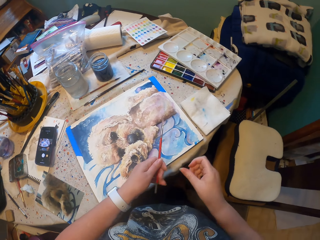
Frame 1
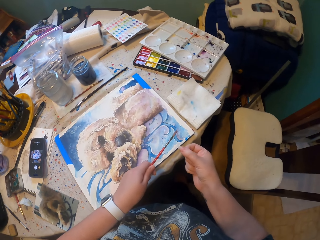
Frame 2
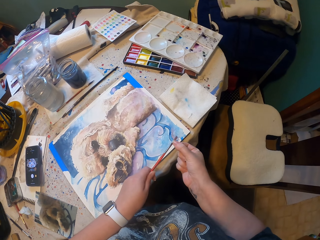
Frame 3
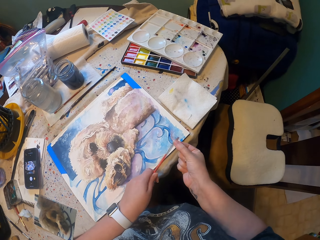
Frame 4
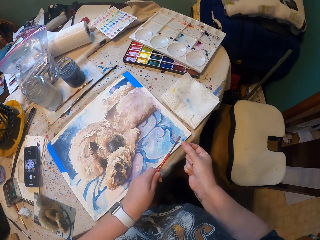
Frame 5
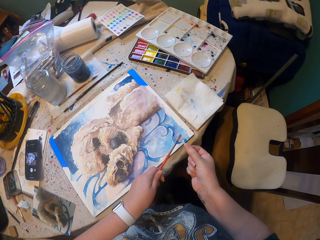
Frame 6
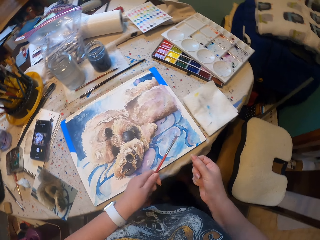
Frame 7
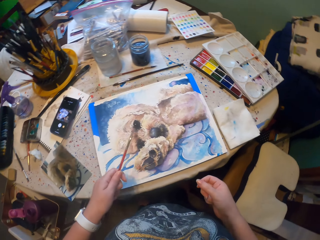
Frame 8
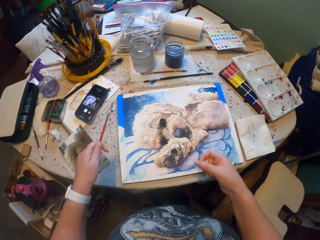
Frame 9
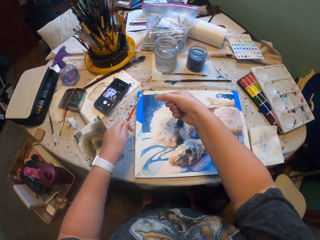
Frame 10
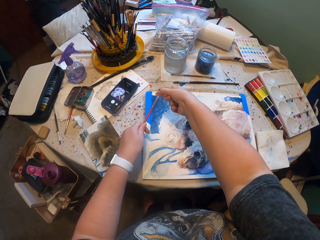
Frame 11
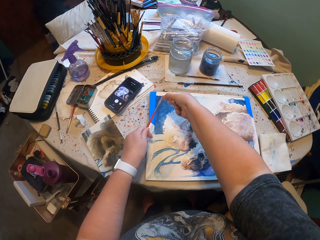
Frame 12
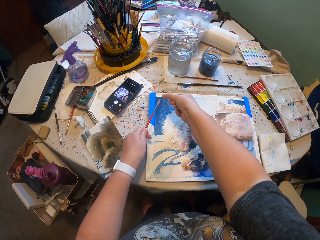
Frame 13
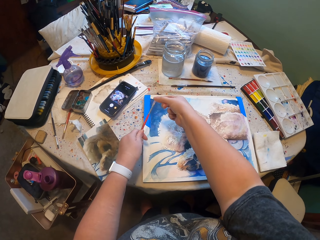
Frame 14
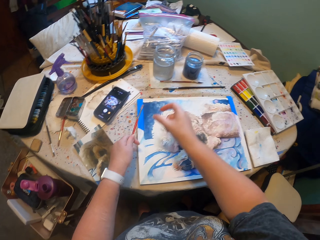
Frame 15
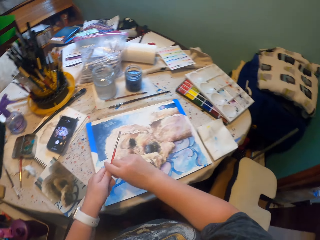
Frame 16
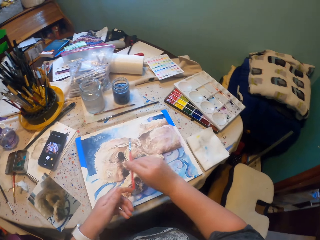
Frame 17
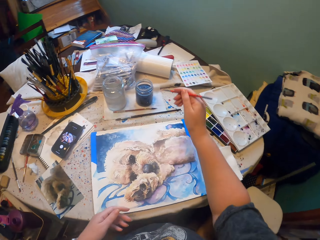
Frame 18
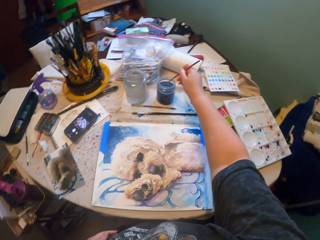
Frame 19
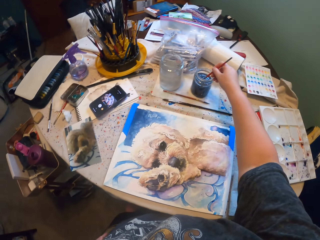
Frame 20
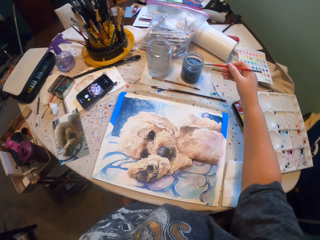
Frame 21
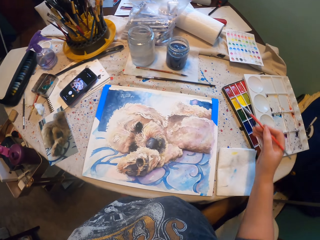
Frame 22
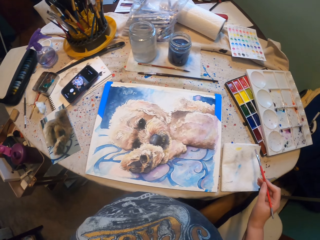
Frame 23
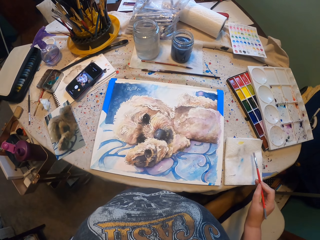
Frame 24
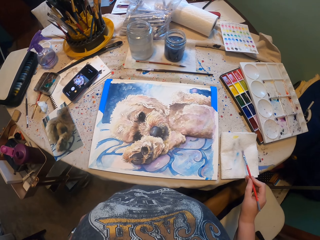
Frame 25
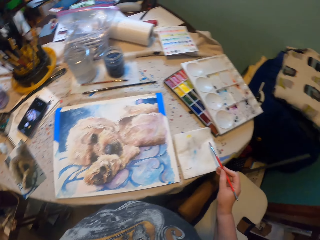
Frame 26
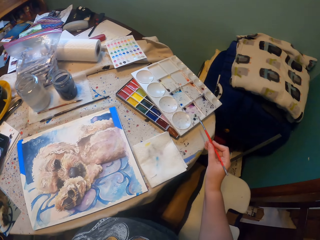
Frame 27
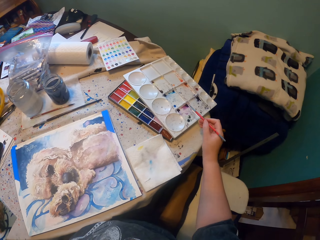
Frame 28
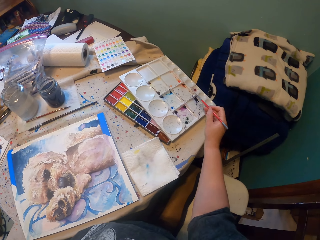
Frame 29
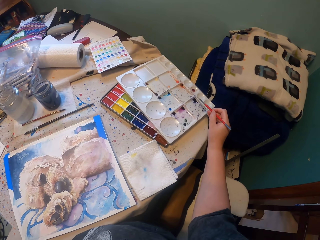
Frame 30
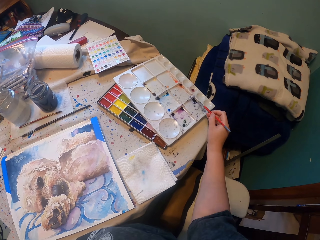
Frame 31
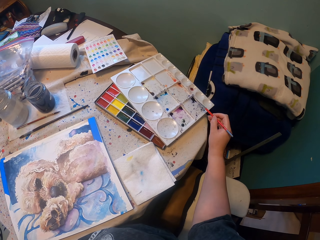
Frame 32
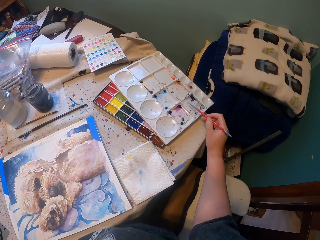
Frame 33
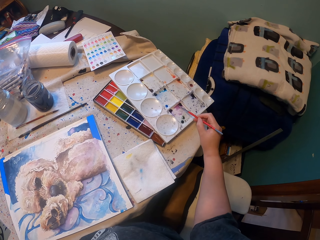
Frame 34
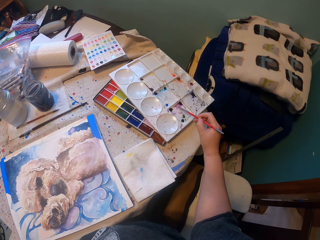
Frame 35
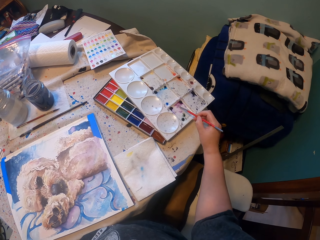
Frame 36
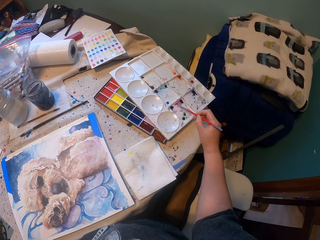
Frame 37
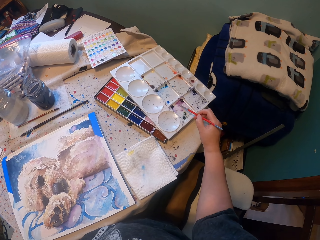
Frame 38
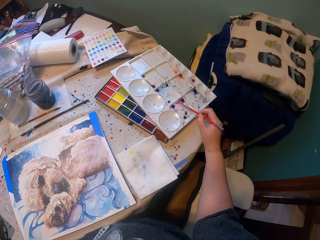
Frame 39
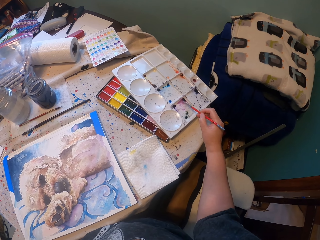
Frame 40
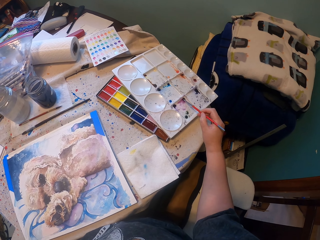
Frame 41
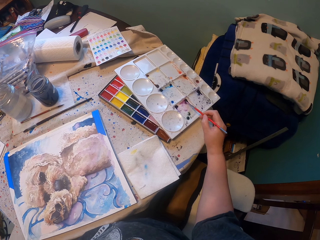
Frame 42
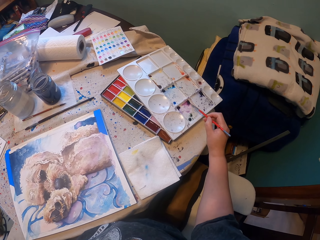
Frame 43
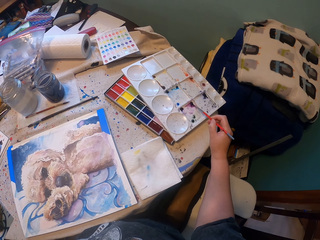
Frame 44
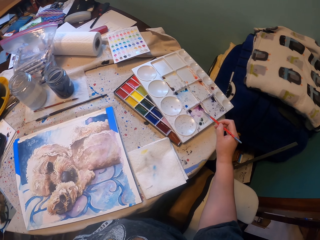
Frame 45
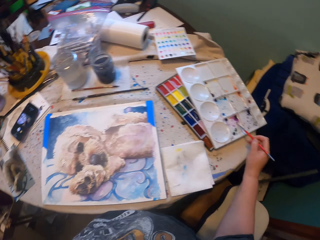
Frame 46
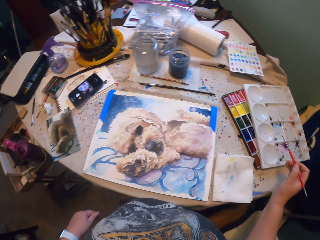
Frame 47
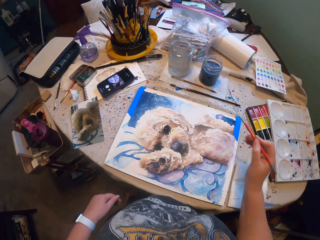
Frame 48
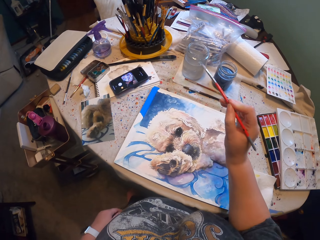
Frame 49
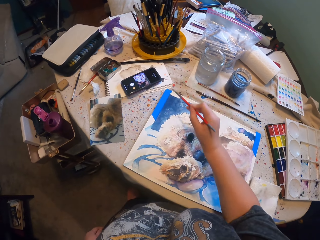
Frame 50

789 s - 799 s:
The camera wearer shakes the brush with his right hand. He dips the paint brush into the blue paint. He collects paint with the paint brush.

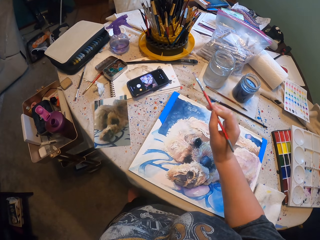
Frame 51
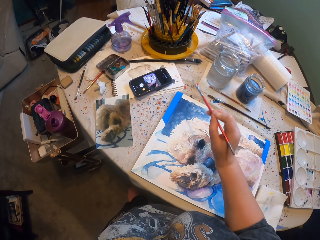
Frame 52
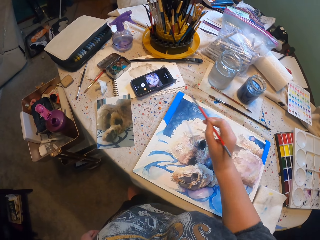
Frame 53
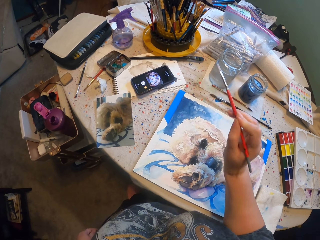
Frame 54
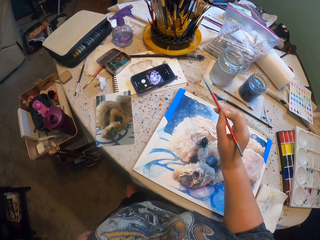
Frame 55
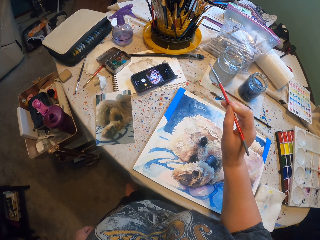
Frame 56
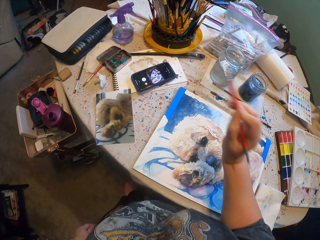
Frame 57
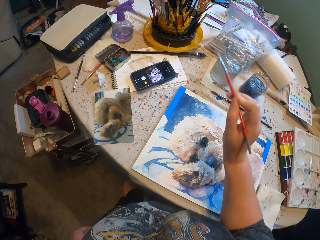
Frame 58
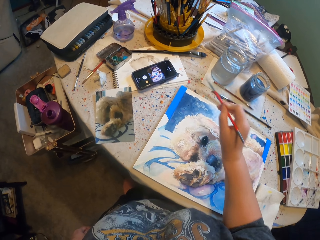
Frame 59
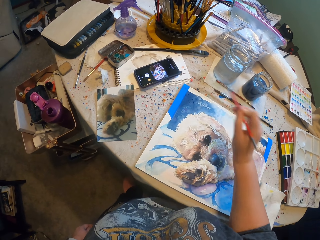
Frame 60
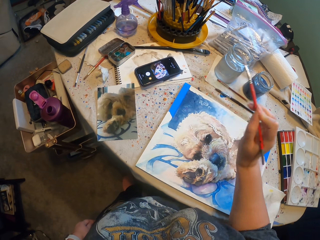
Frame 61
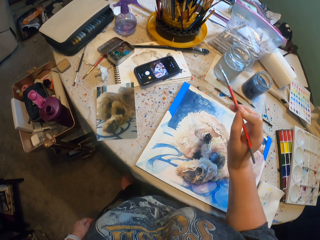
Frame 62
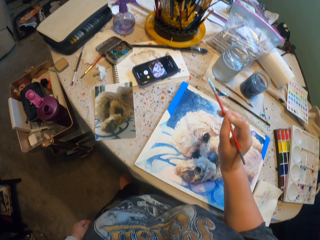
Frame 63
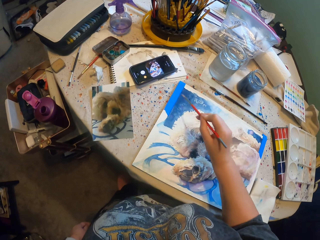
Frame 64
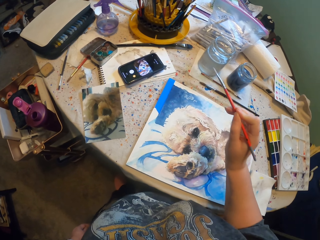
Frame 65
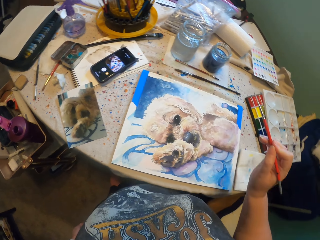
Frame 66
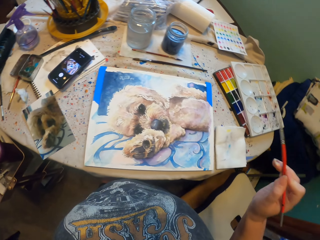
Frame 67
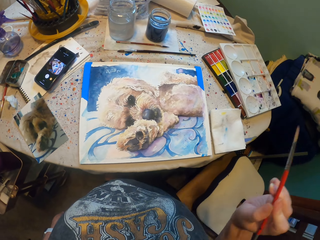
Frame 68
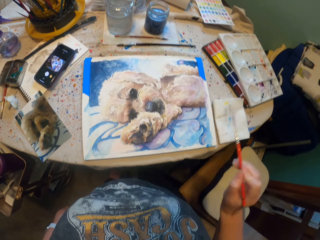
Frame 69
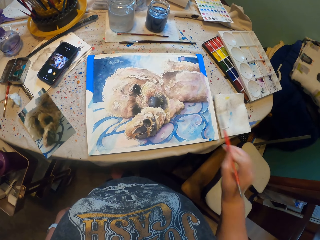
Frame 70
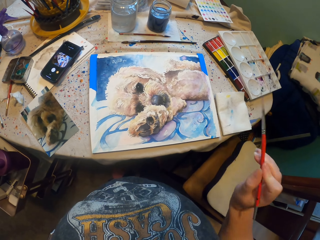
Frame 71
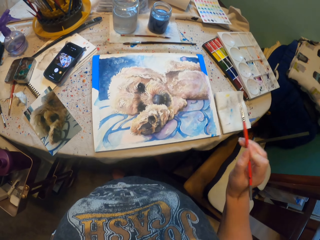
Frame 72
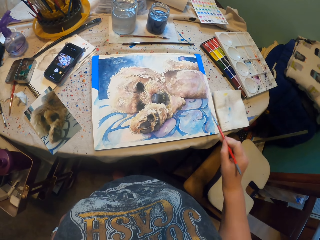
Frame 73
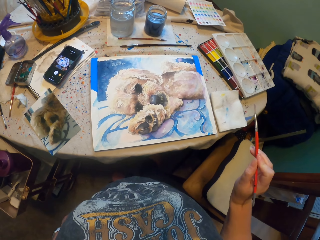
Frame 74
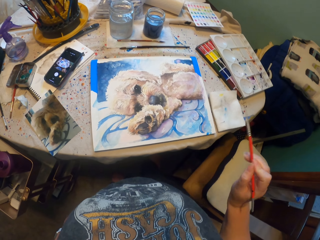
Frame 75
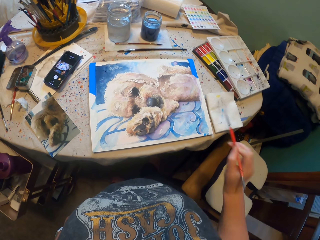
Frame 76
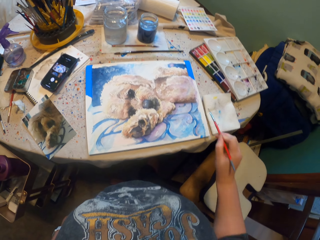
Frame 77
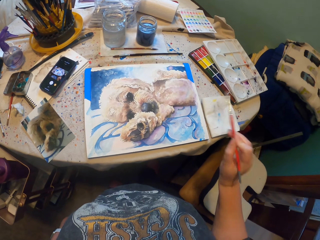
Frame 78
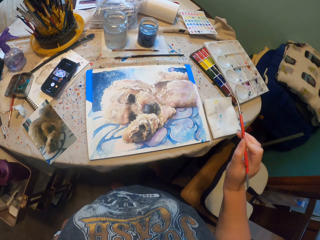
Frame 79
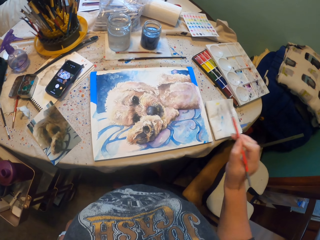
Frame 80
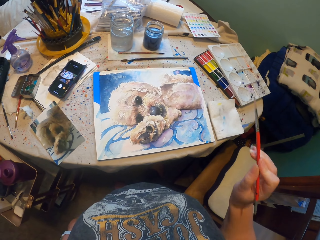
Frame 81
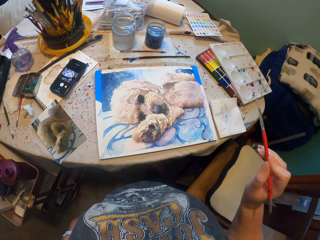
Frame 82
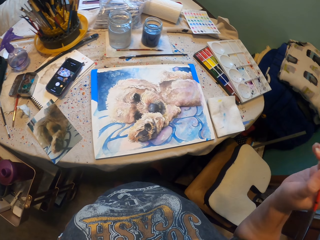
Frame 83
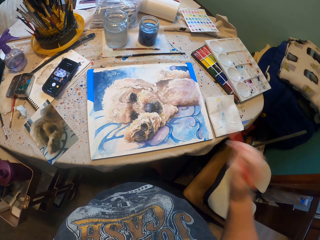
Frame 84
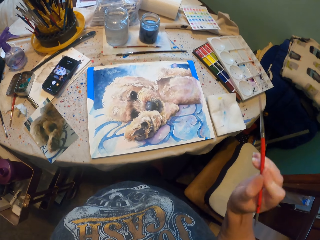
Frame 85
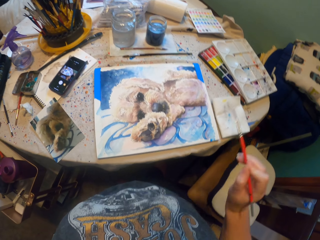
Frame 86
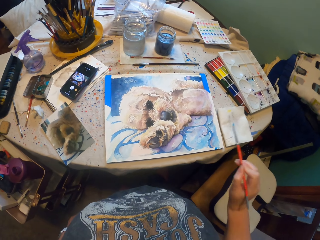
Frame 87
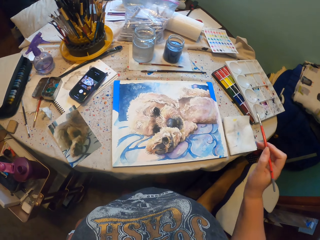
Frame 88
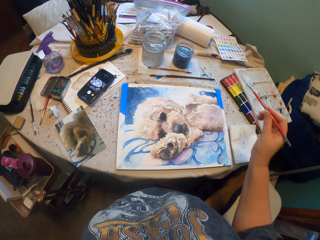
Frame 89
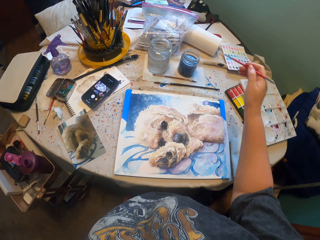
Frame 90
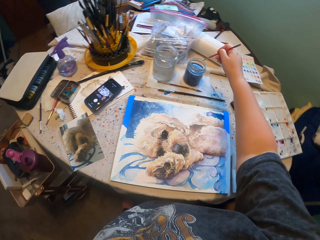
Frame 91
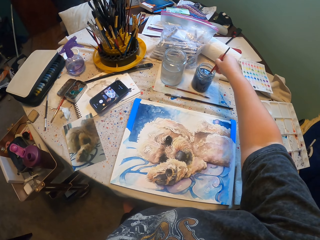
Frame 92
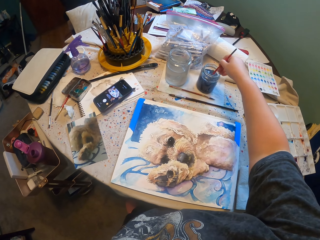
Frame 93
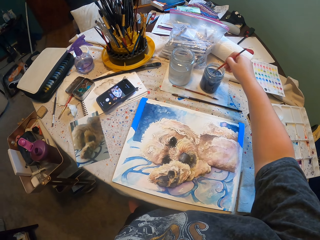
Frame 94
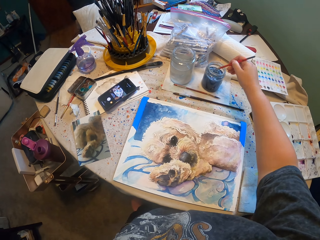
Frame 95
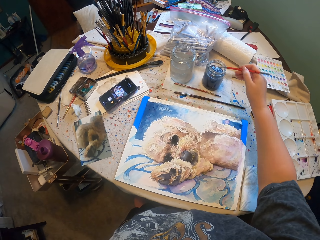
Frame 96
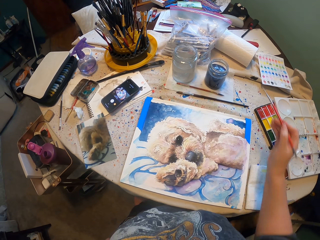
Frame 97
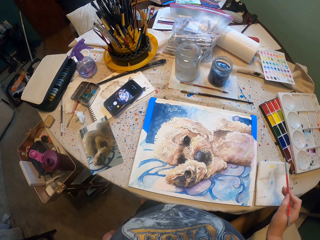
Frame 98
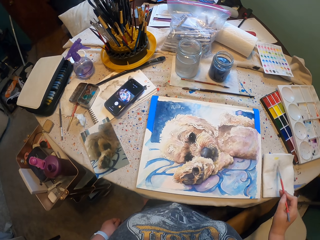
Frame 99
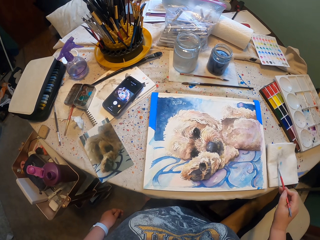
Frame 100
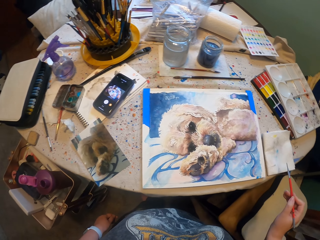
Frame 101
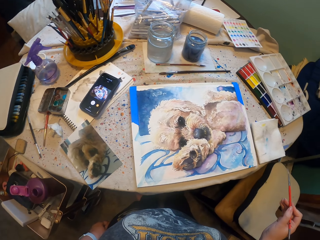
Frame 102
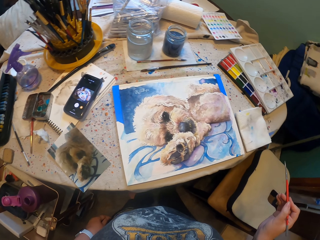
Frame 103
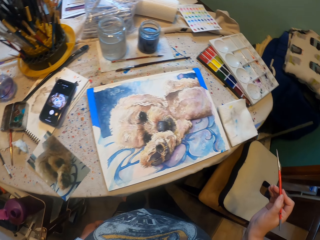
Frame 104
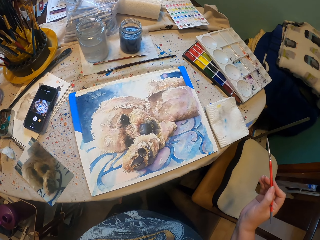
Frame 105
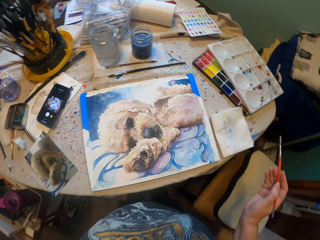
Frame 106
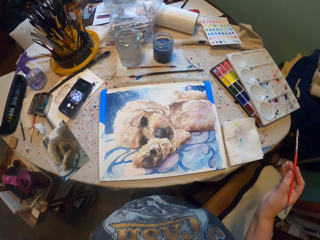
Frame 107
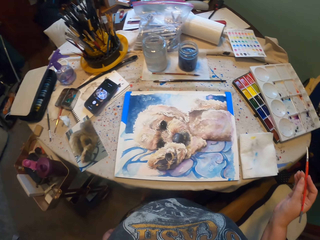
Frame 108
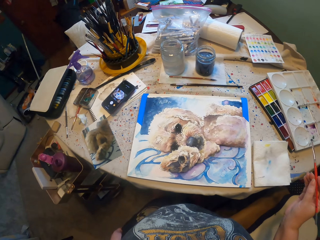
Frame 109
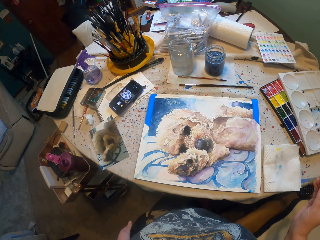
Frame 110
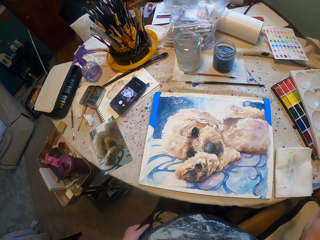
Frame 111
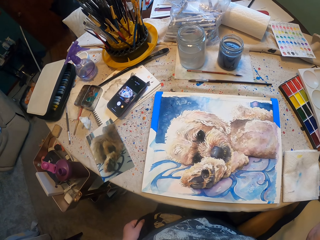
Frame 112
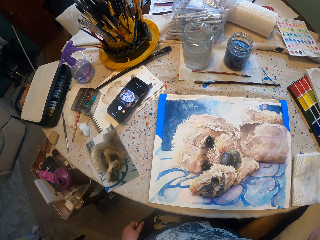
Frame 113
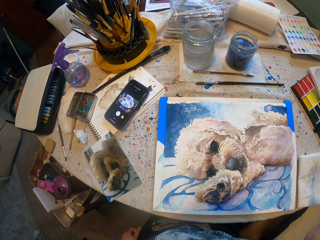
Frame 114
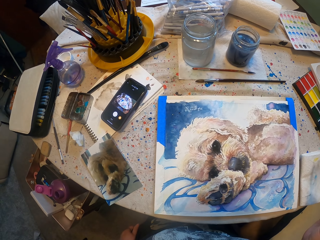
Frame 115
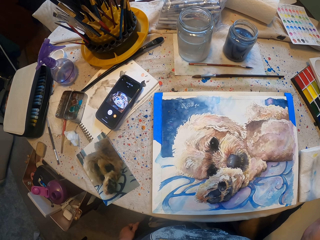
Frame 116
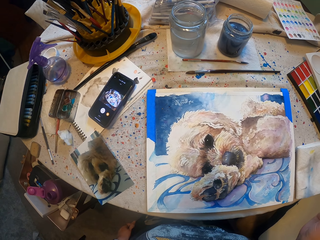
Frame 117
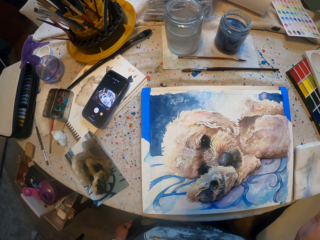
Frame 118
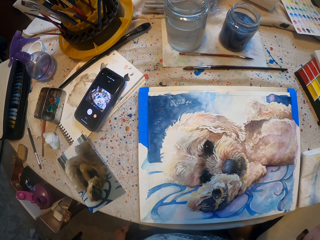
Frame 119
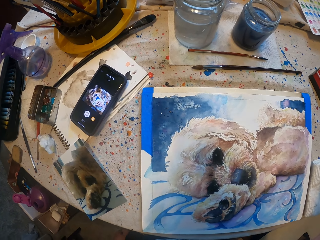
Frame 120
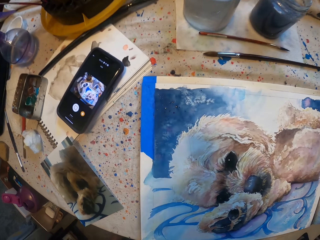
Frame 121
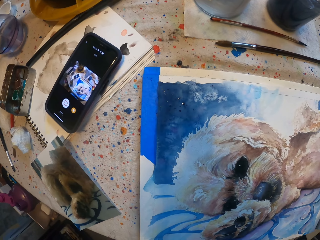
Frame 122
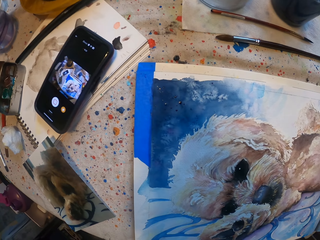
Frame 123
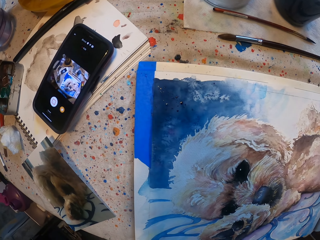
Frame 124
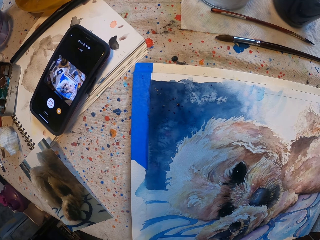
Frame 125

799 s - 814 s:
The camera wearer splashes the paint on the picture. He shakes the brush with his right hand. He shakes the brush with his right hand repeatedly. He dips the paint brush into the blue paint. He shakes the brush with his right hand.
